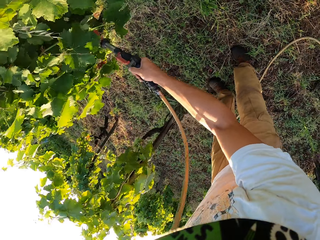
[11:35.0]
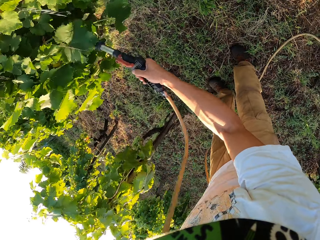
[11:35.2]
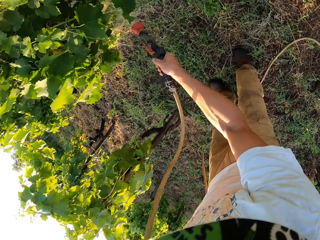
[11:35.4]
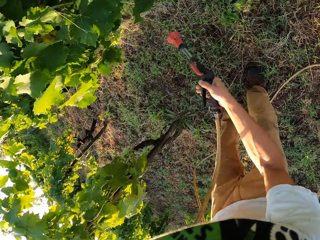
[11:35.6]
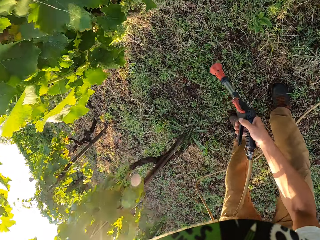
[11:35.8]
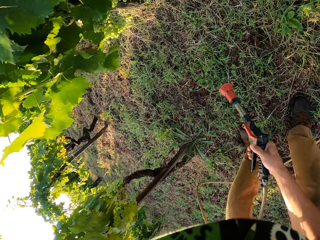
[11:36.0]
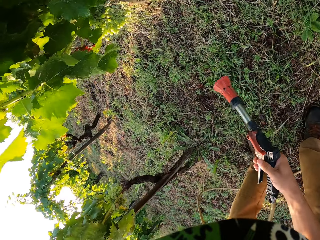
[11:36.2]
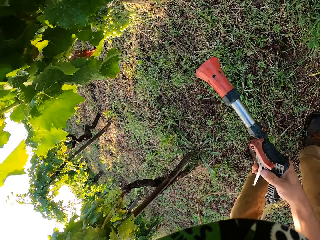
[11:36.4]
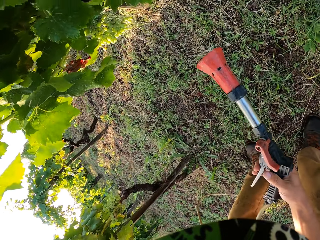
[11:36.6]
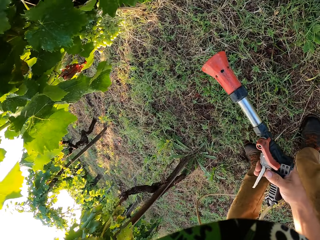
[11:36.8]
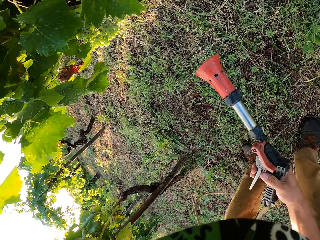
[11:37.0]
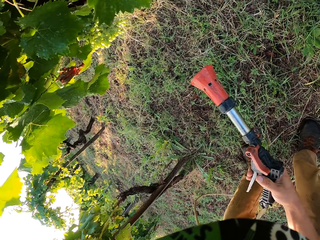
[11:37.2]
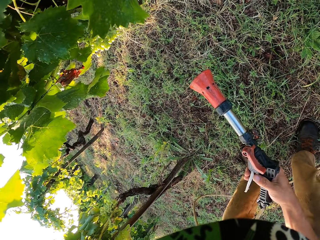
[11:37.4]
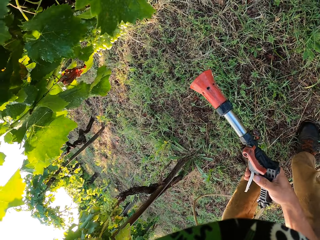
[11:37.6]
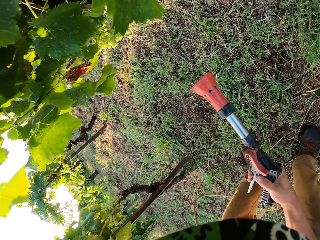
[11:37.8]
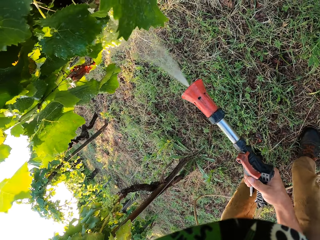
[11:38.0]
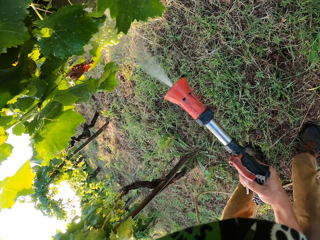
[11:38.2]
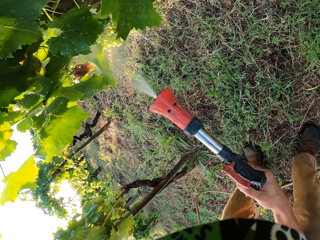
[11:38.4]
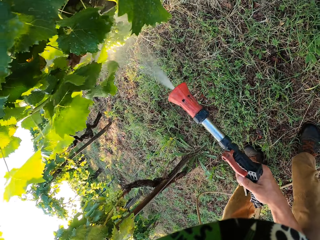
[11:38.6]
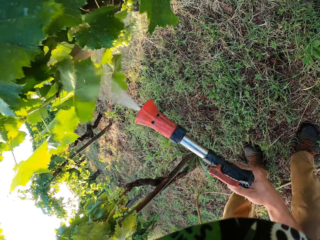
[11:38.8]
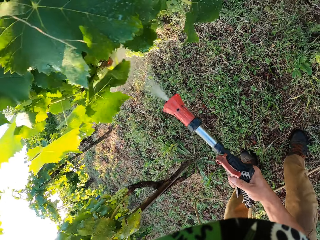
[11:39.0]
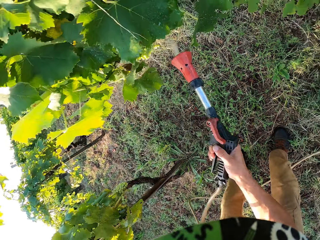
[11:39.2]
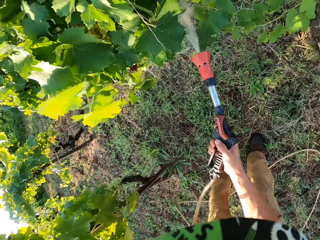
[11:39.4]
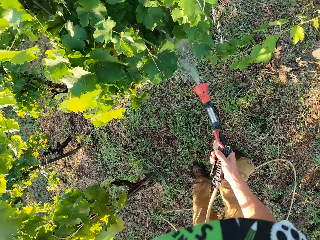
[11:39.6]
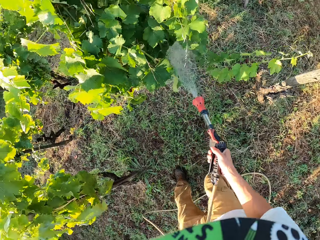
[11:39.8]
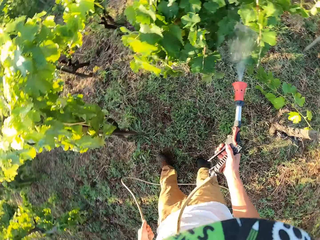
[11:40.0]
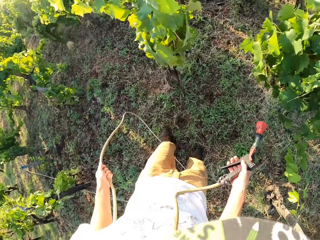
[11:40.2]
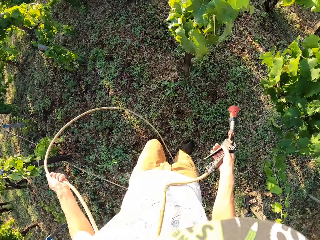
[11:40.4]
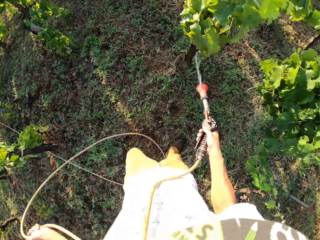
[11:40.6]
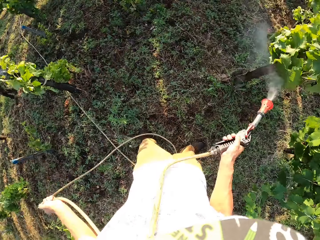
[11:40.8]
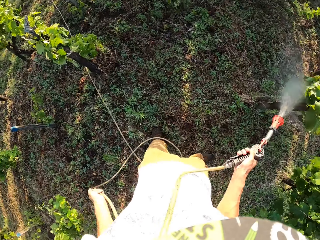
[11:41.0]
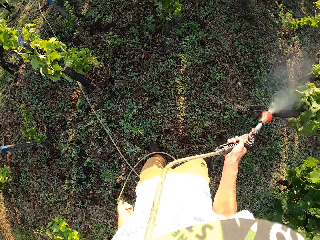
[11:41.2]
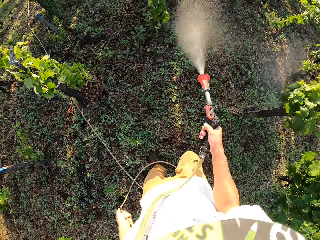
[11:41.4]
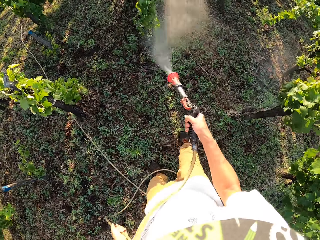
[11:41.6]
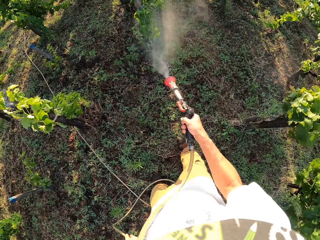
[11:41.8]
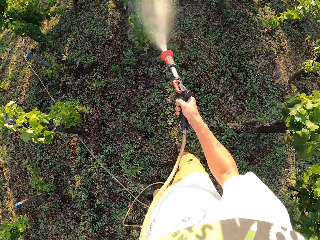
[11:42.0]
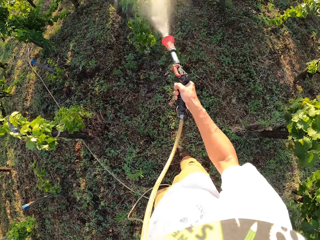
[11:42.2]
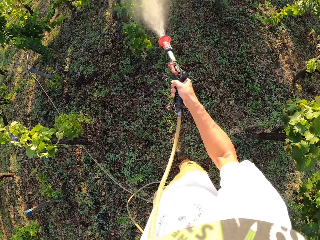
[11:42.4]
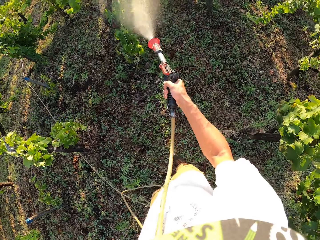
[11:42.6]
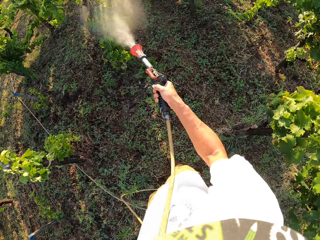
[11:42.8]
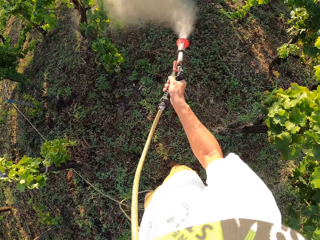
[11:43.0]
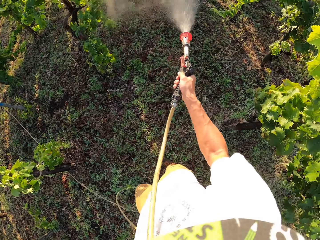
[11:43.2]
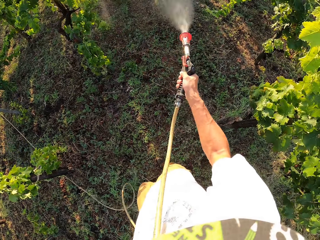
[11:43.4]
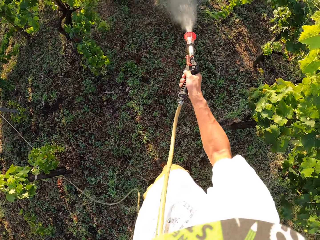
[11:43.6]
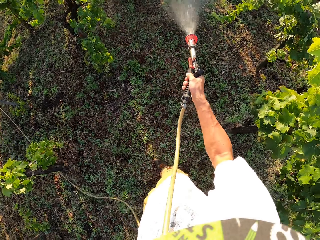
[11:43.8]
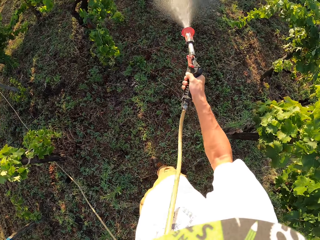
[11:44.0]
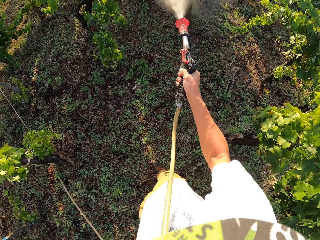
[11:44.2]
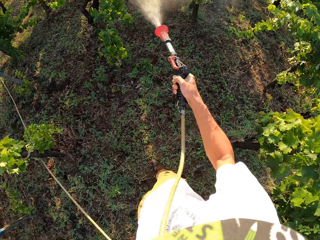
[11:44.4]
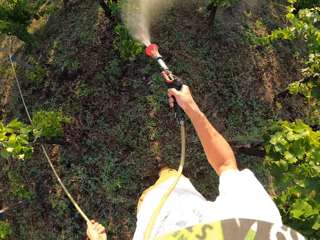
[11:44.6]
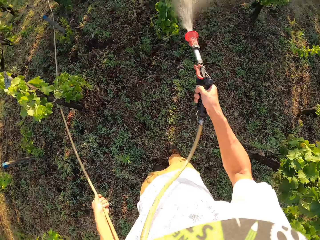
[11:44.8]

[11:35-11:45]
The camera wearer switches off the water spray gun. They stop for a while and bend down a bit. They switch on the water spray gun. They spray the flower. They switch off the water spray gun. They switch on the water spray gun.

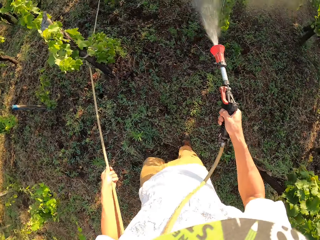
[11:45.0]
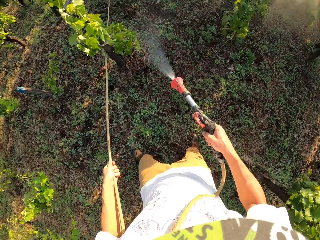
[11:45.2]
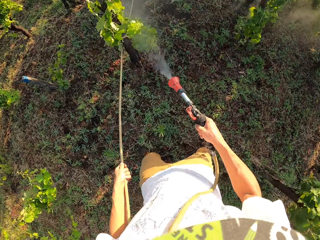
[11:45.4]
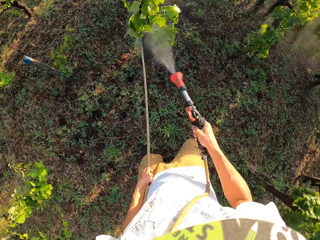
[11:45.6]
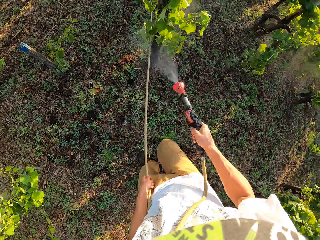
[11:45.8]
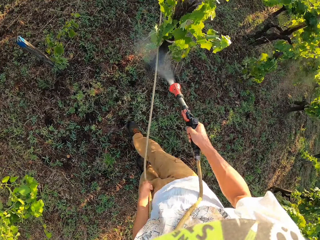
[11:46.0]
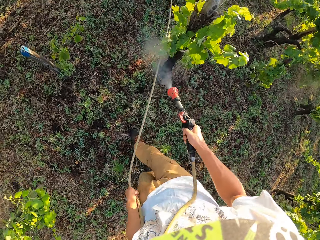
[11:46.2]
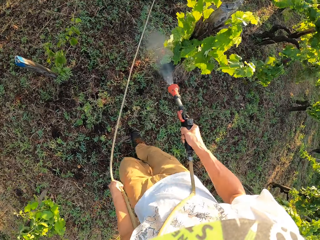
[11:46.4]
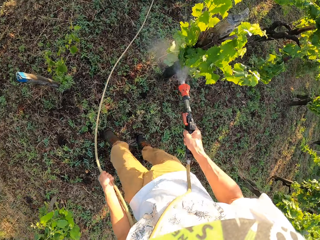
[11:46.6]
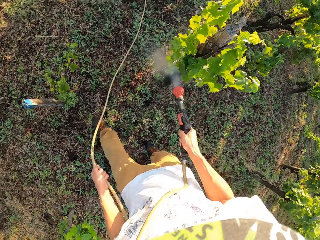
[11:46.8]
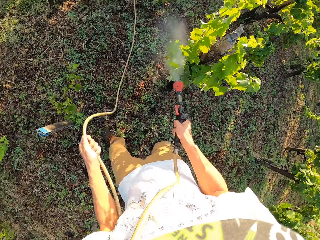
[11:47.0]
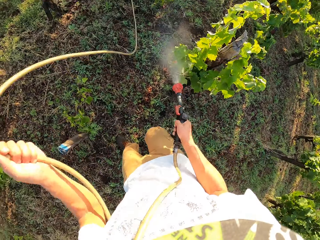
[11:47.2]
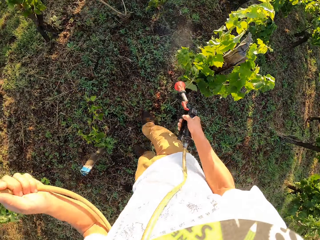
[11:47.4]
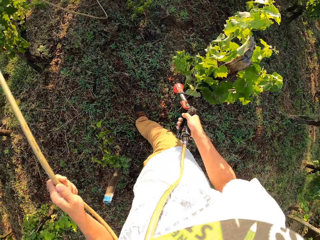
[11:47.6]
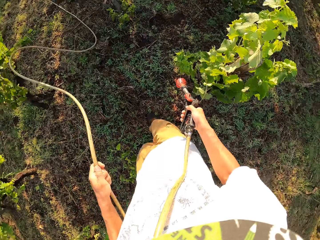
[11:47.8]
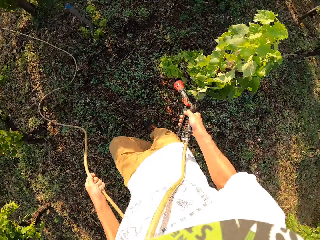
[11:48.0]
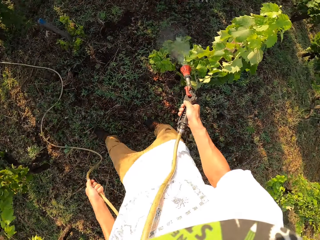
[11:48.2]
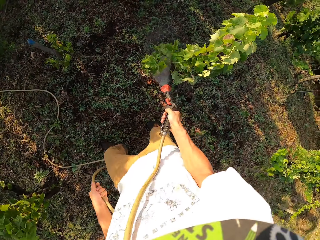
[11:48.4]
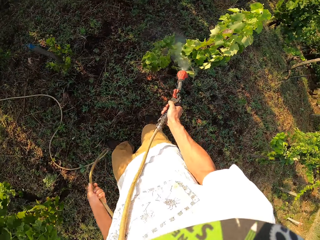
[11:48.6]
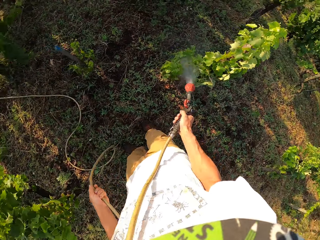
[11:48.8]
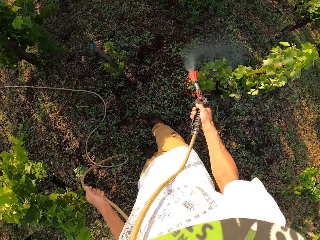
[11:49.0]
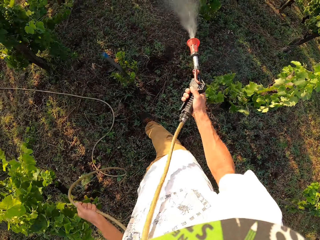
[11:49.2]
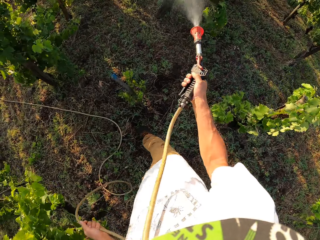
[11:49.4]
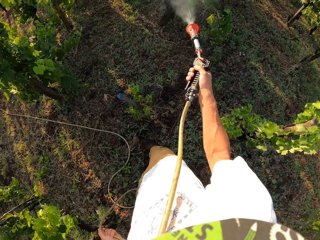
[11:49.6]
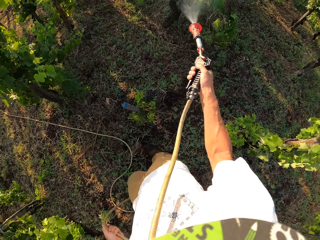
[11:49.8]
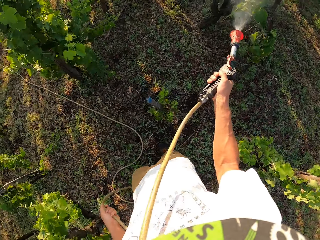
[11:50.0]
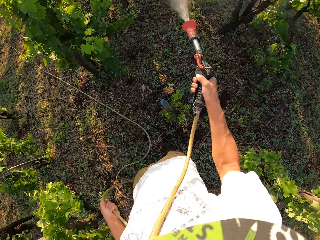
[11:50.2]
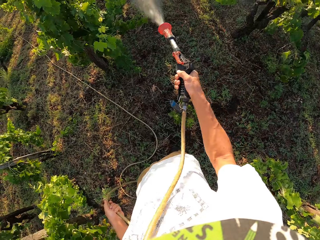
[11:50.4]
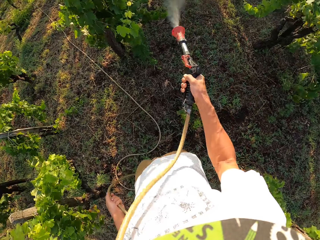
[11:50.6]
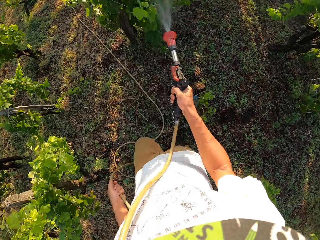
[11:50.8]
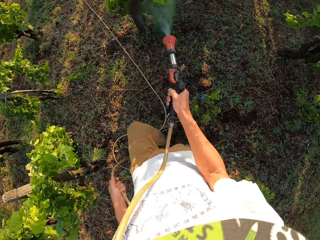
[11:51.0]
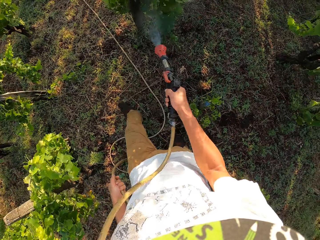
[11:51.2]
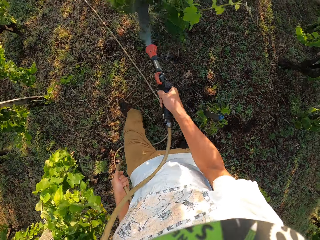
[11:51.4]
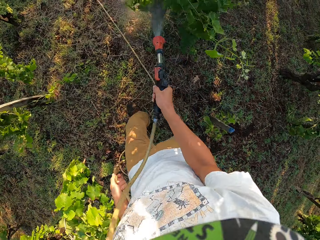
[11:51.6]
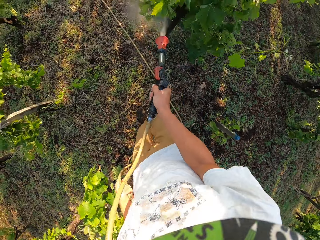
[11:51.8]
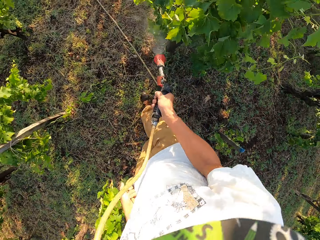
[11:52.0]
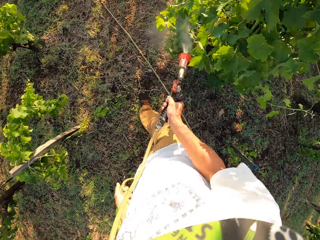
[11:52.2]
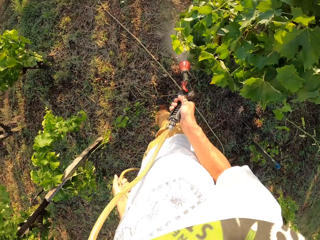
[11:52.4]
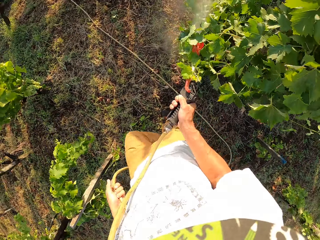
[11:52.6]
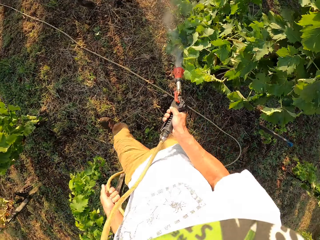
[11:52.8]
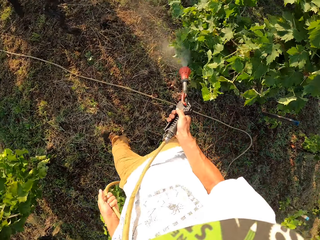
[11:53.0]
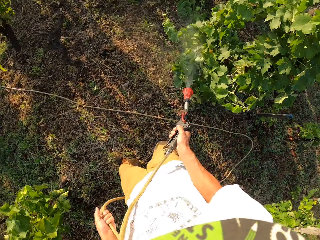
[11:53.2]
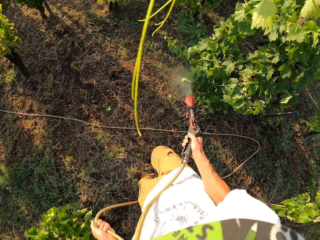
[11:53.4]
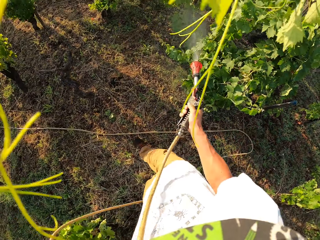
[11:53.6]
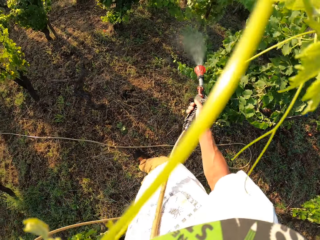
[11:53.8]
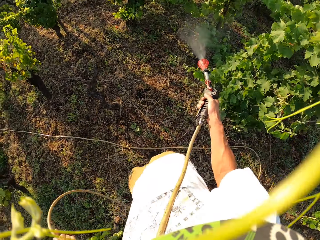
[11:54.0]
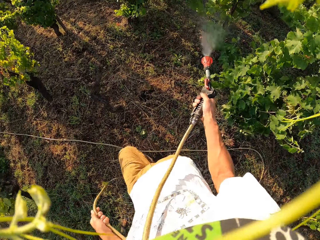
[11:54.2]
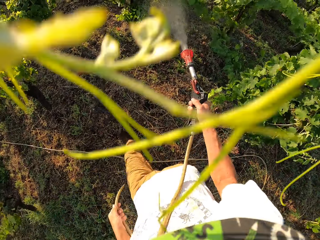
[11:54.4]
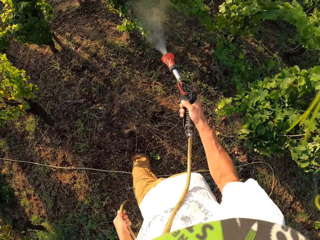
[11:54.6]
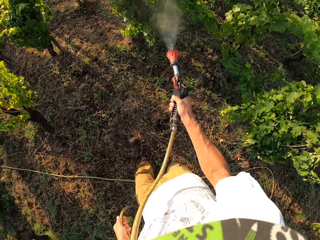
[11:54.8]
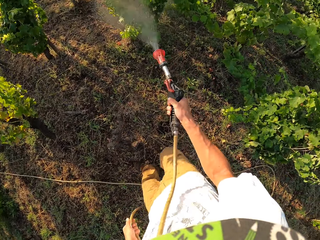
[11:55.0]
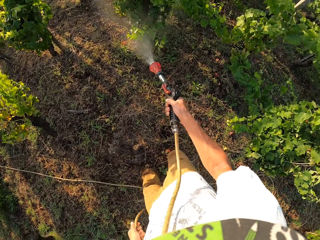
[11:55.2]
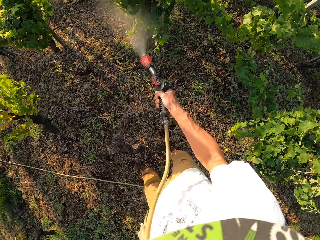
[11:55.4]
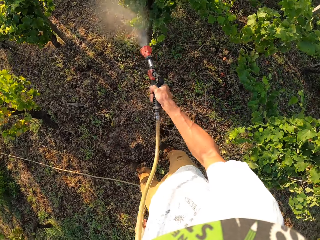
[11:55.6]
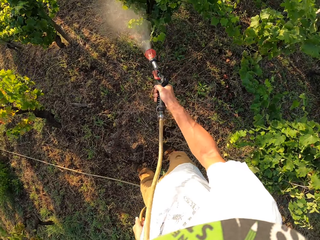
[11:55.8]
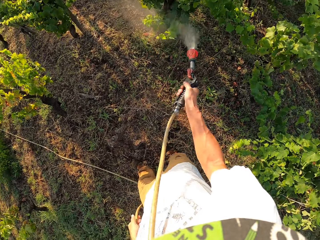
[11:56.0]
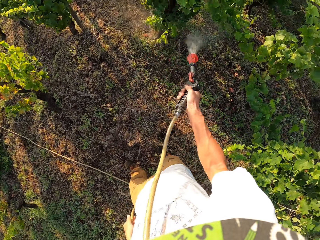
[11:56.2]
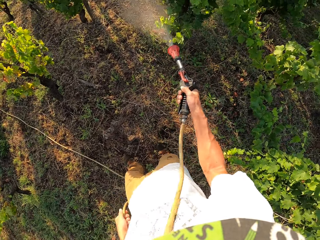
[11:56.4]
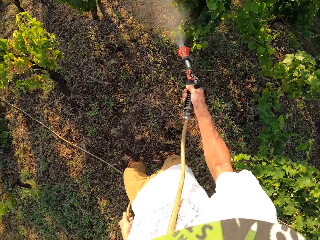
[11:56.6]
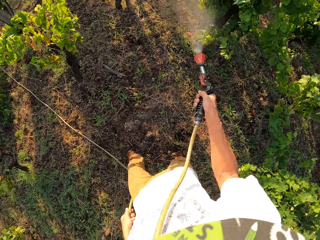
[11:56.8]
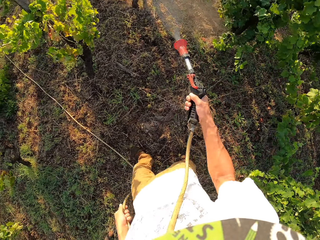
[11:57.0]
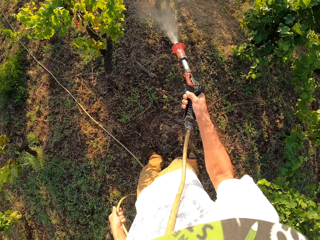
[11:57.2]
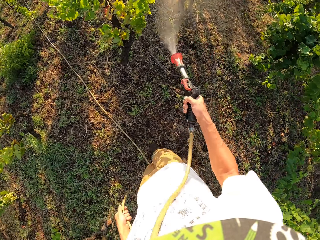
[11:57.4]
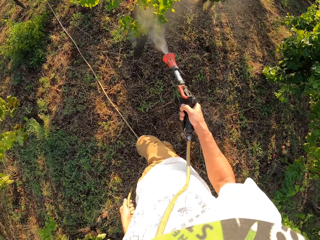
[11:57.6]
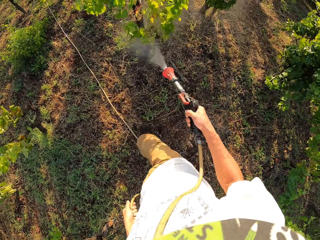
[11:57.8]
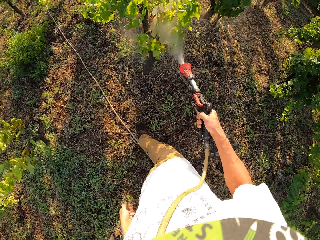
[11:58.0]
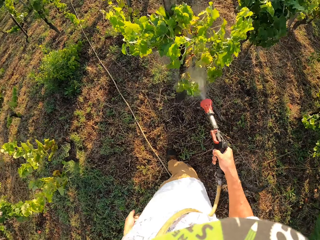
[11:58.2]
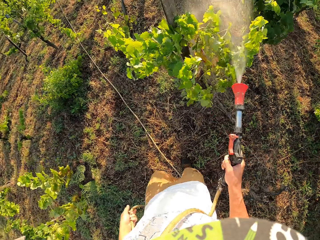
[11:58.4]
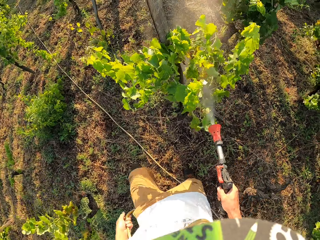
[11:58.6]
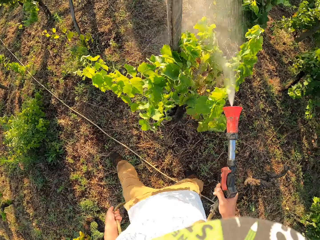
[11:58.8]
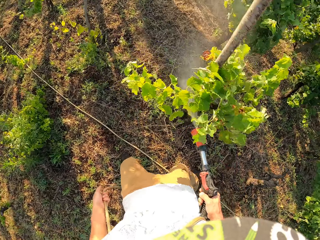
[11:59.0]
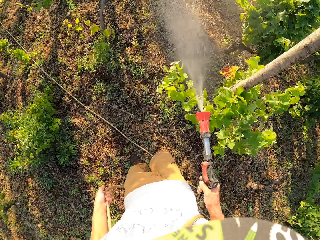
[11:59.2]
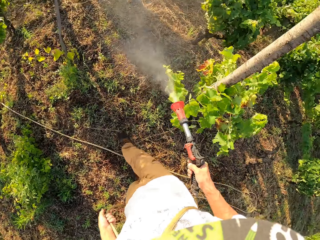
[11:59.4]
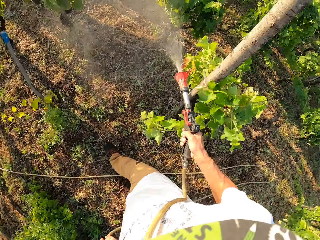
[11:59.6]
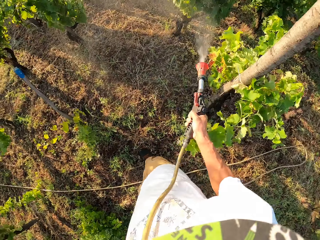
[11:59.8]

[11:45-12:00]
The camera wearer pulls the hose up with his left hand. He switches off the water spray gun. He switches on the water spray gun.
